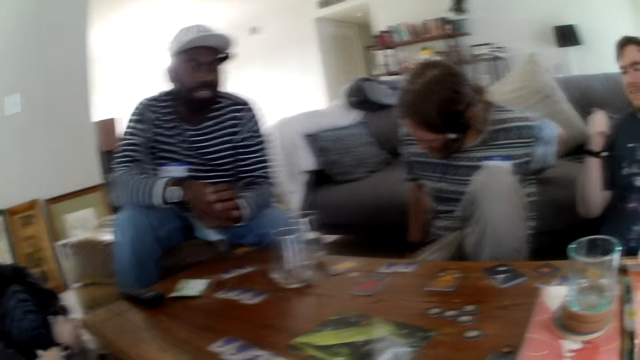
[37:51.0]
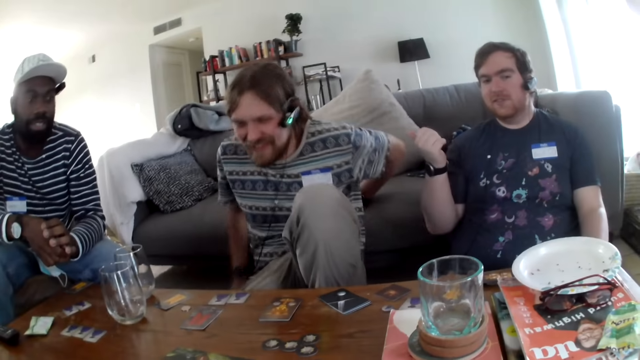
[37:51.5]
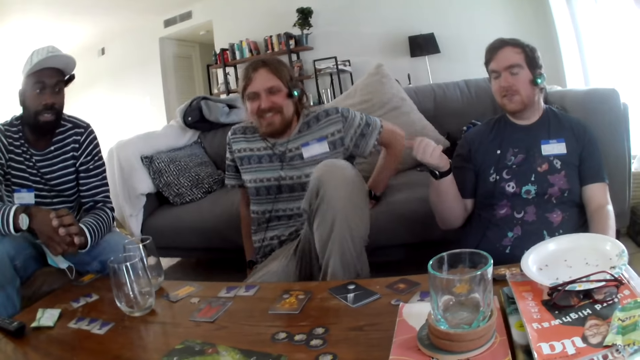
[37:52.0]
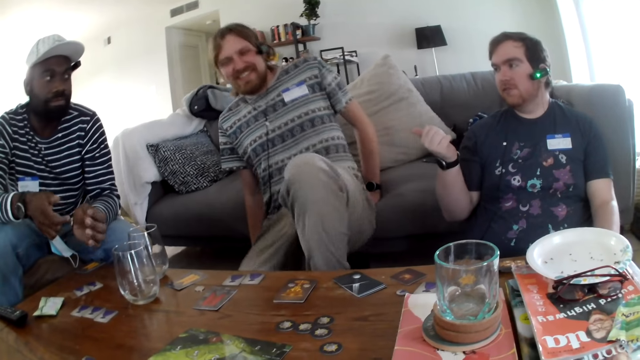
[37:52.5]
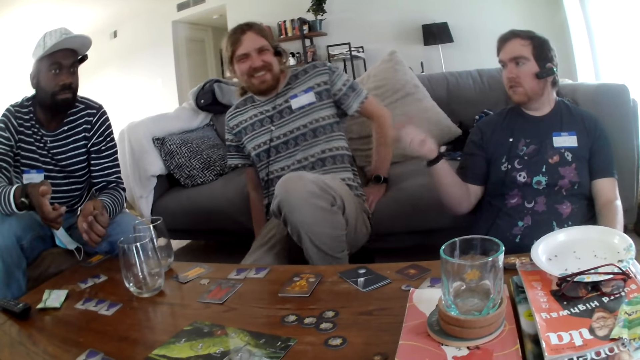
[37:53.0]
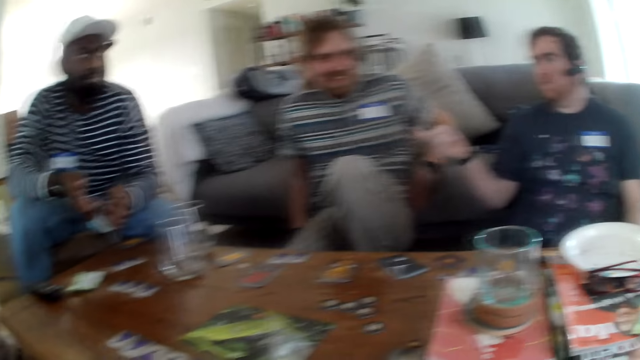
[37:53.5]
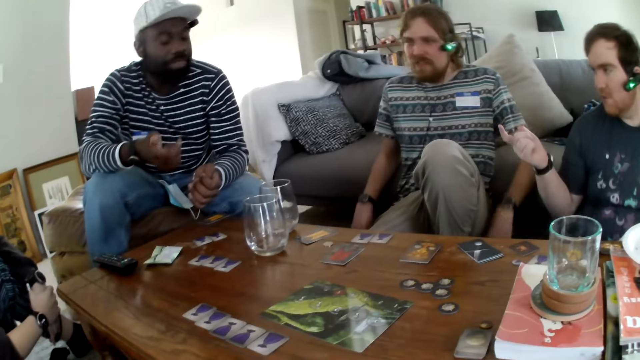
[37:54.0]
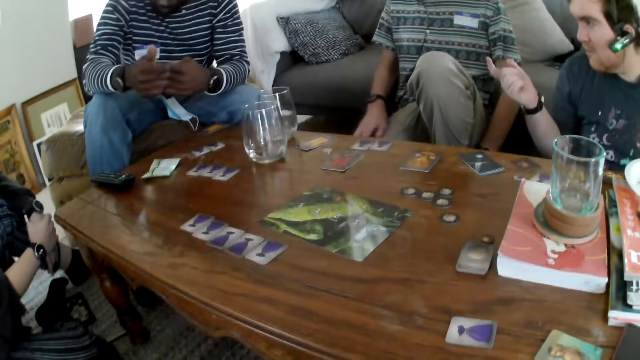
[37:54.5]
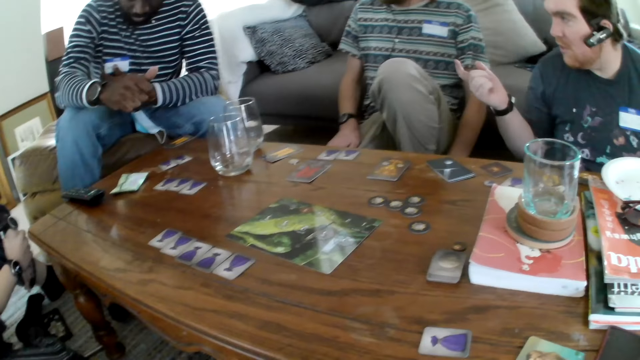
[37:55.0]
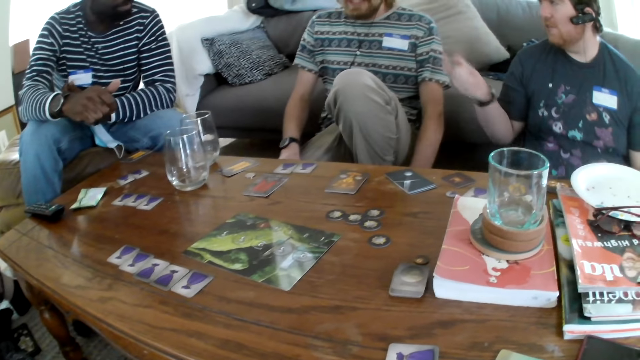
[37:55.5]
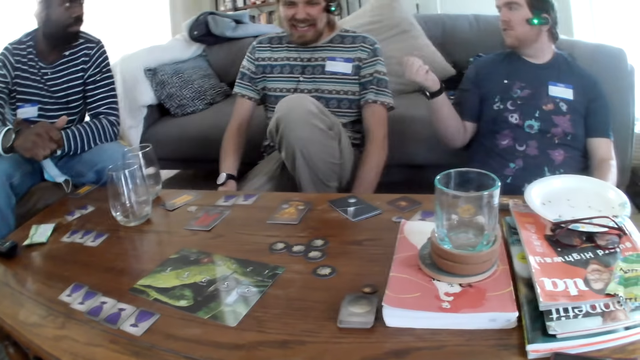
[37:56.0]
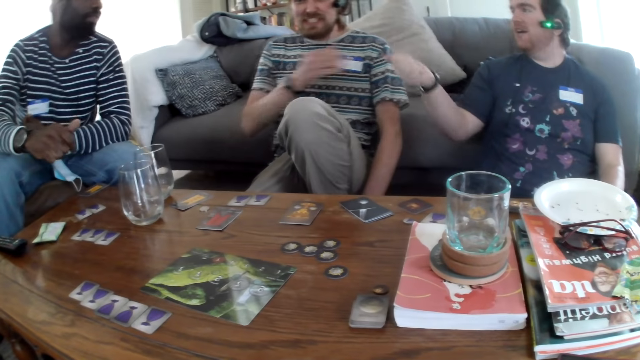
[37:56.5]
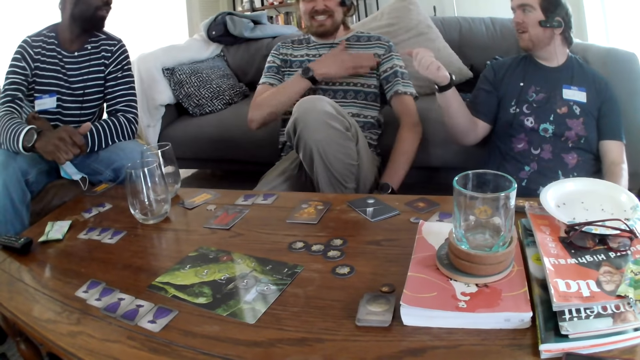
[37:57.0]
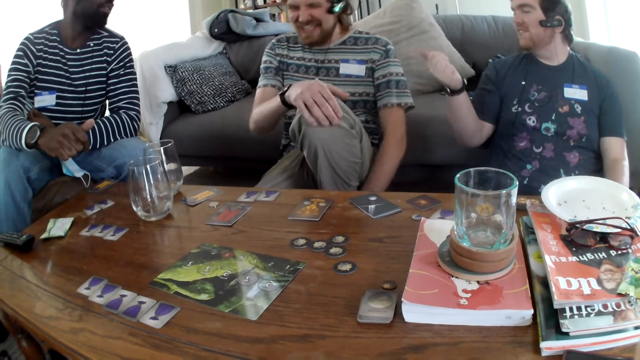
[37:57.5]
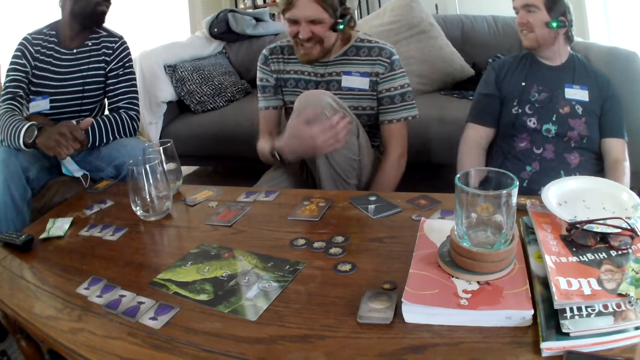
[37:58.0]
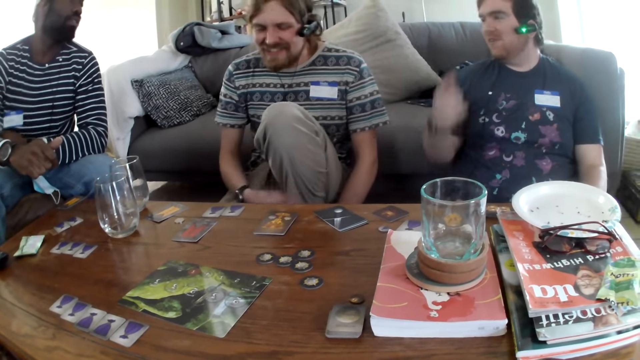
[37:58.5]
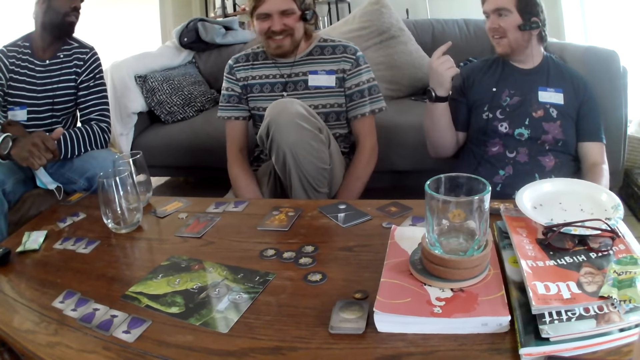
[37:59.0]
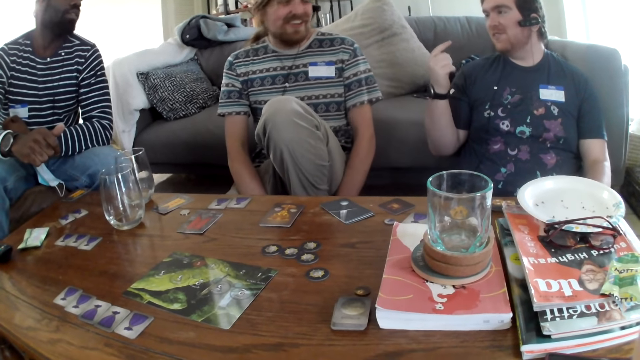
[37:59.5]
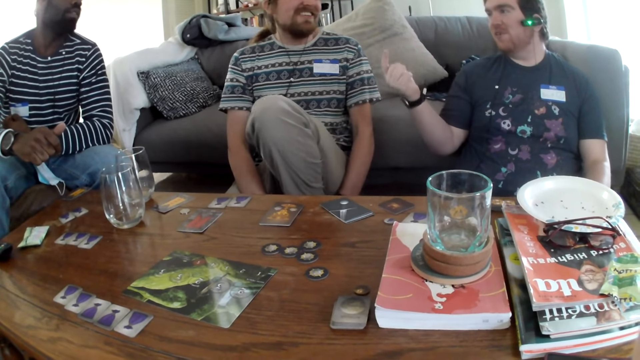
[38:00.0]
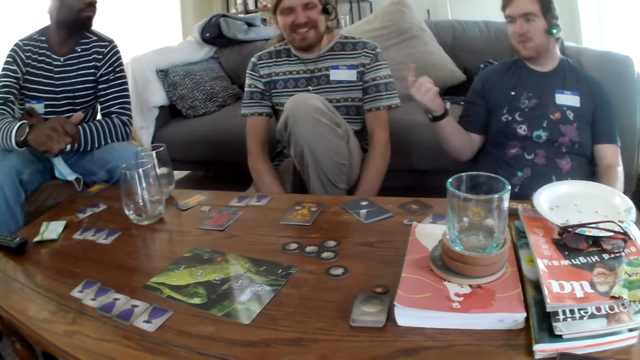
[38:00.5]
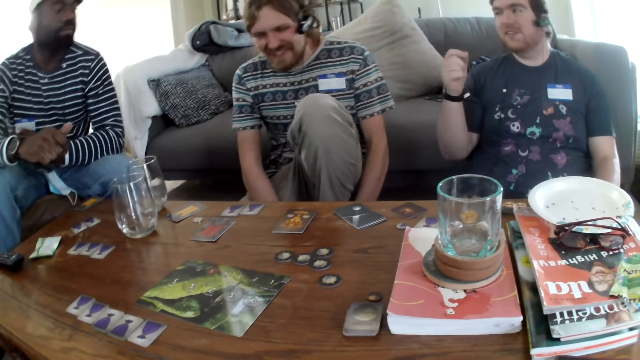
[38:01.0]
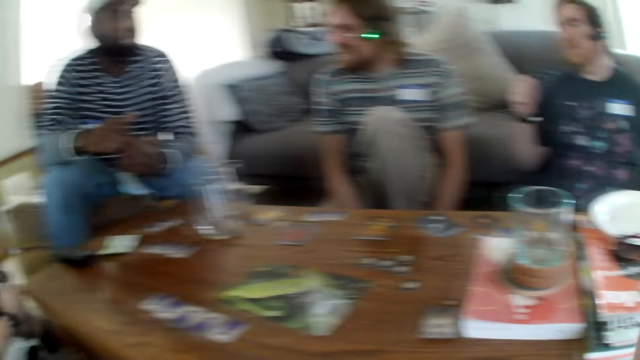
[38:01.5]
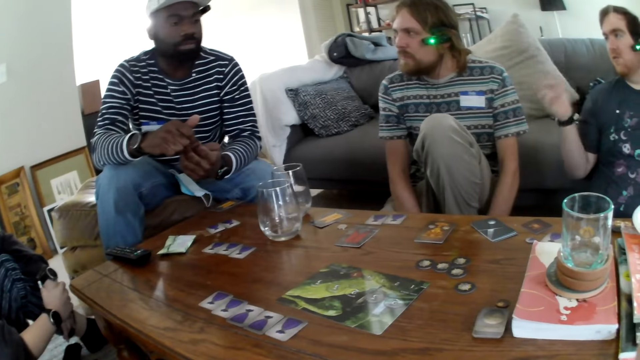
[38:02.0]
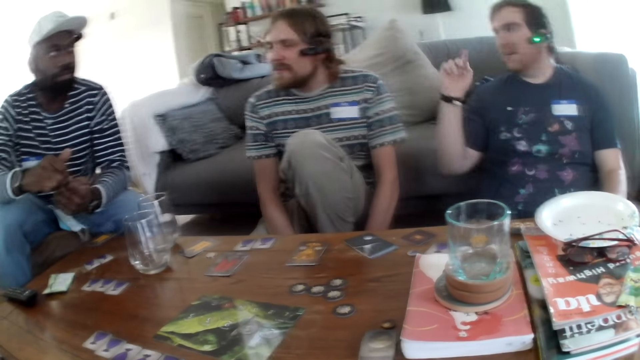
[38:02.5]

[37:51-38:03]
A man speaks. The camera wearer speaks. Another person talks, touches the chest and laughs. The man speaks.

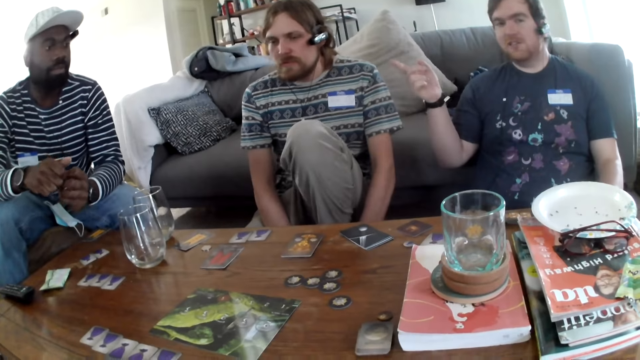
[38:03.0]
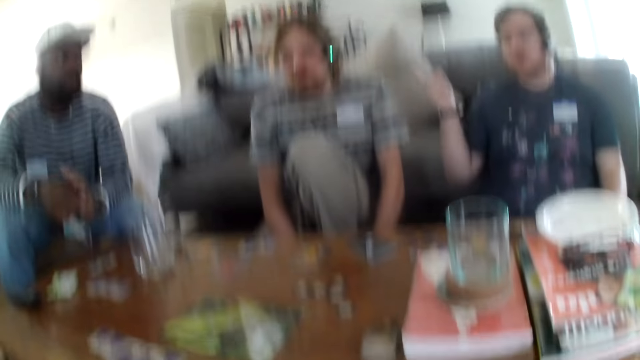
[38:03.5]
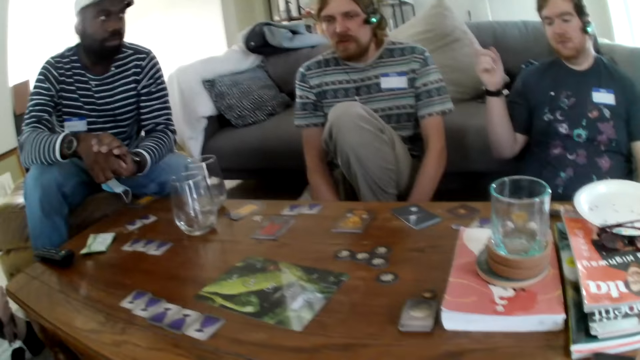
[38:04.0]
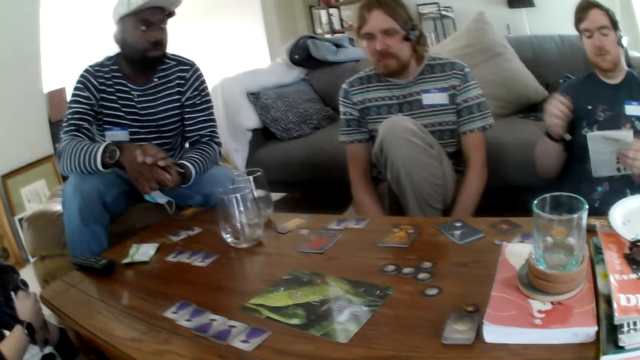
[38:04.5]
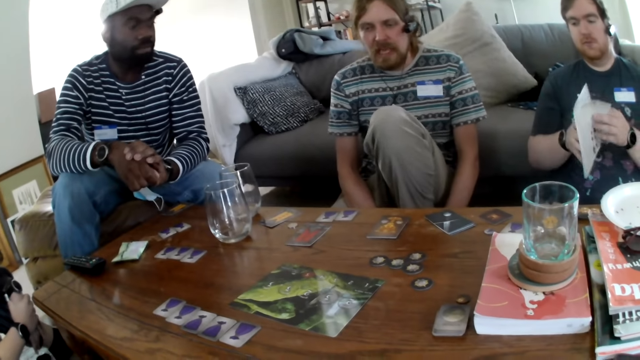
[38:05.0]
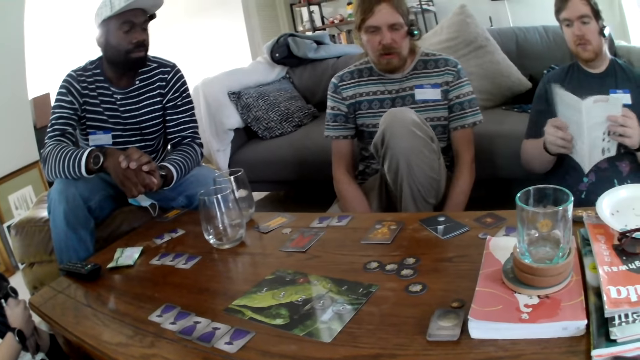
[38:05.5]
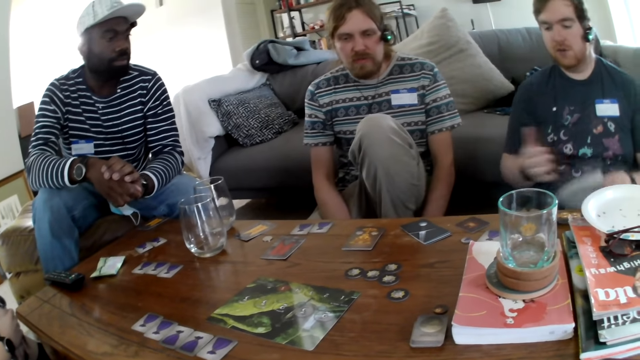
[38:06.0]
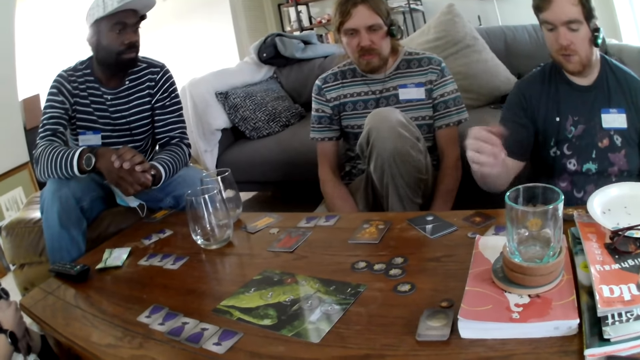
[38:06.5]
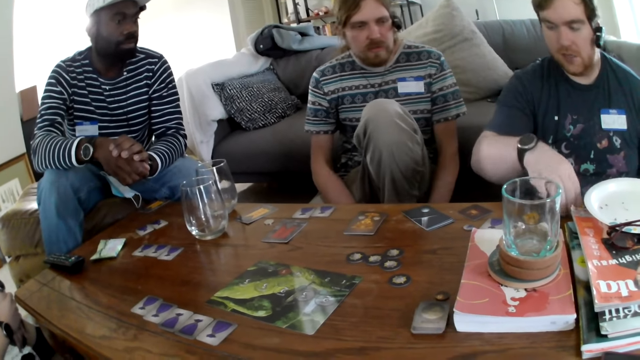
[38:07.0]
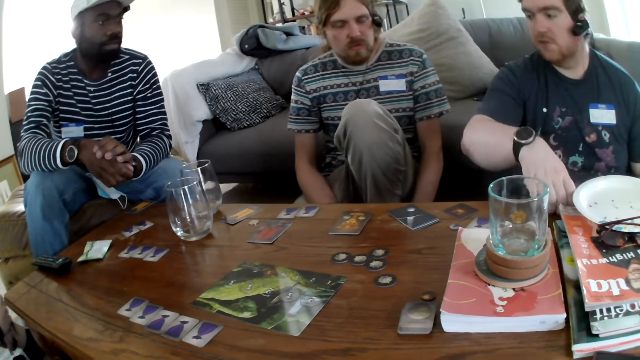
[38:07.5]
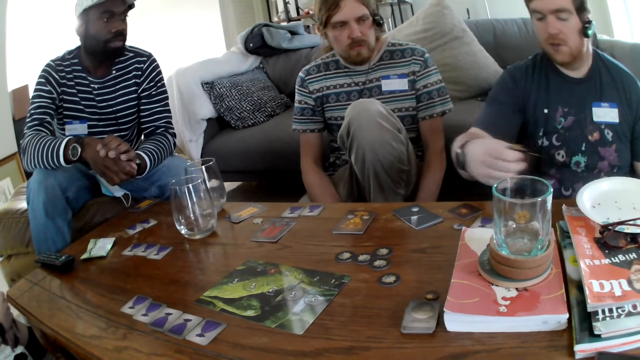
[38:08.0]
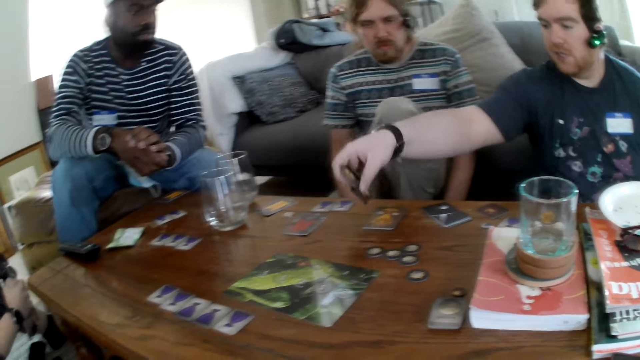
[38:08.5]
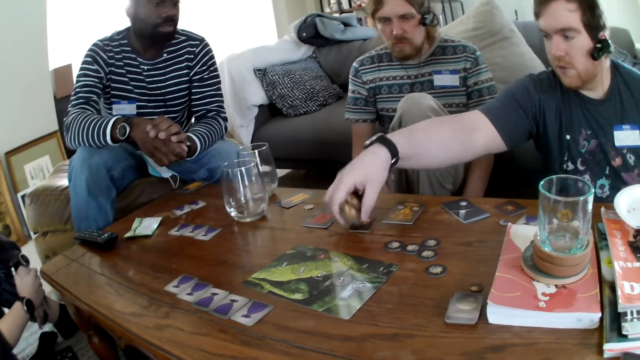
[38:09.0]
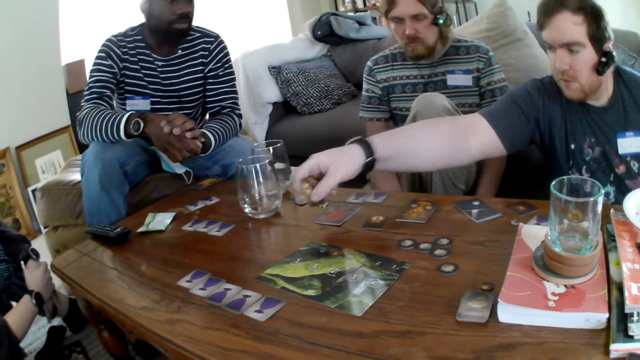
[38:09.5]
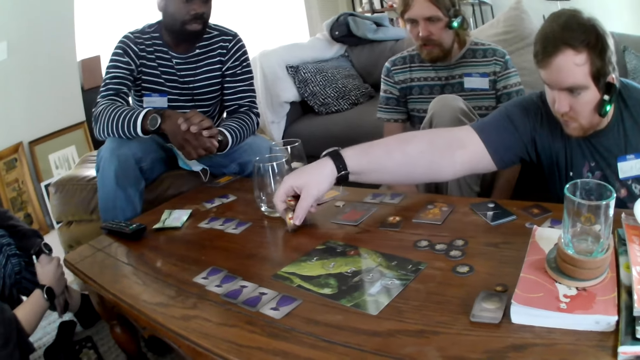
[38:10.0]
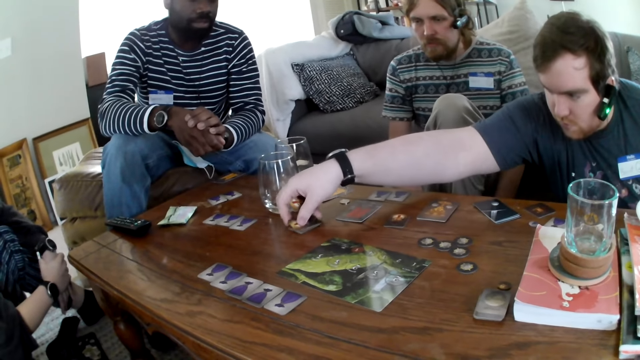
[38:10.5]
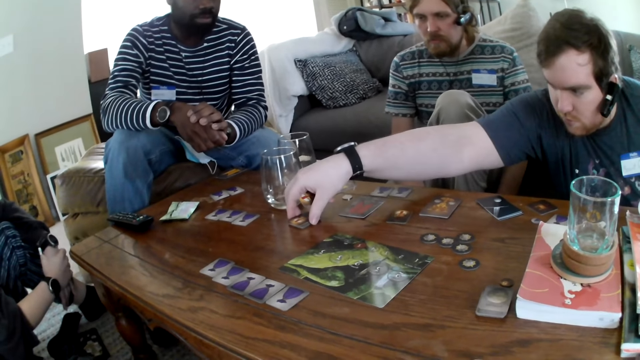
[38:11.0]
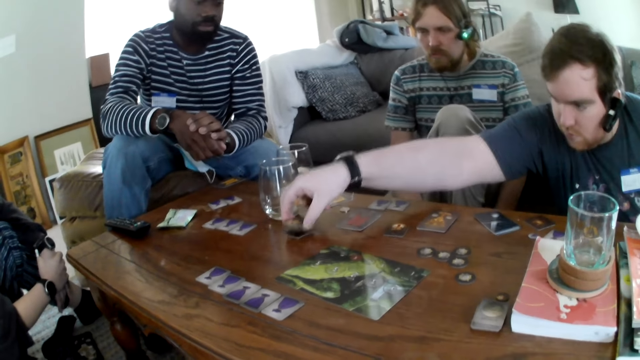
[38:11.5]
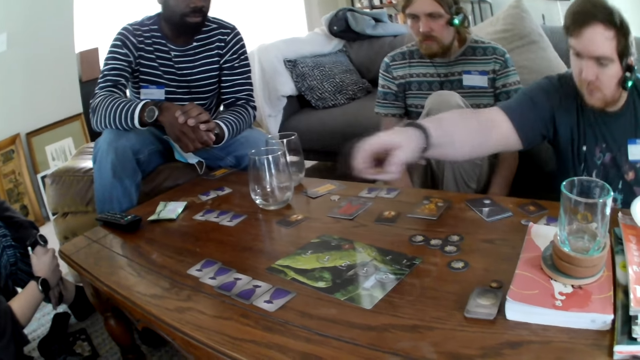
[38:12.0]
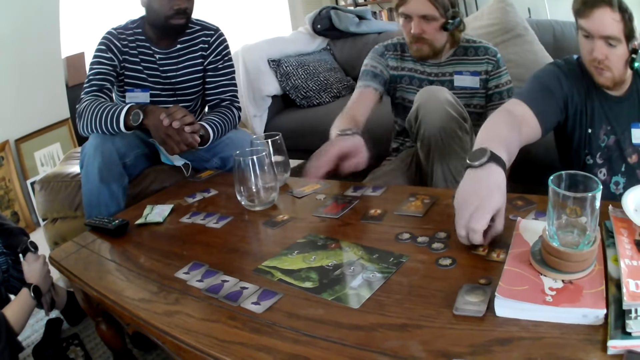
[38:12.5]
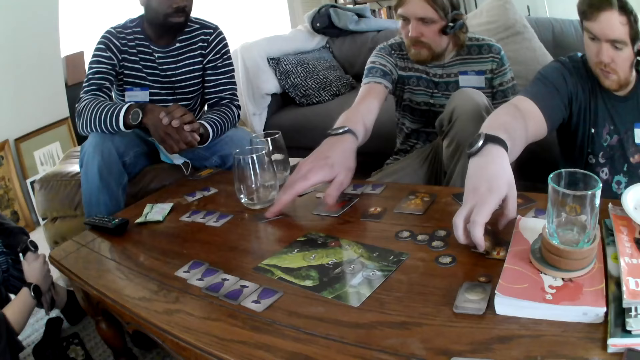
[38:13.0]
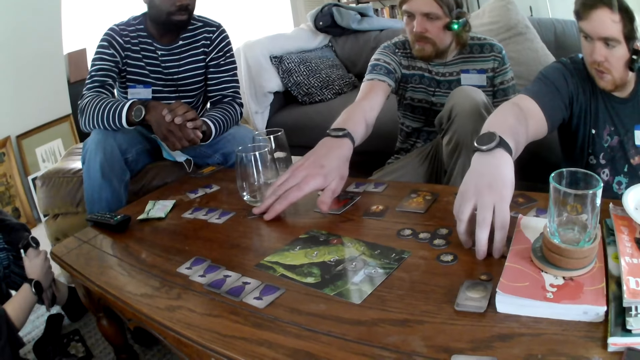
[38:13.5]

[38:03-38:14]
A man picks up a book. The camera wearer talks. The man opens the book. Another person talks. The man picks the card or card game from the table and places the card on the table. The camera wearer talks. The man places the card on the table. The person picks up the card game.
